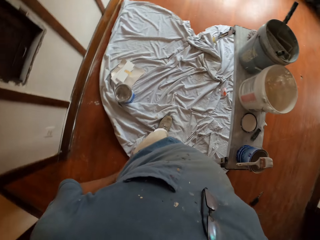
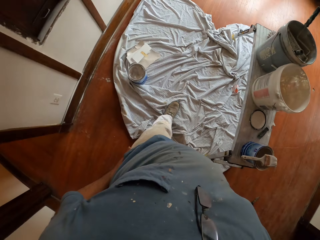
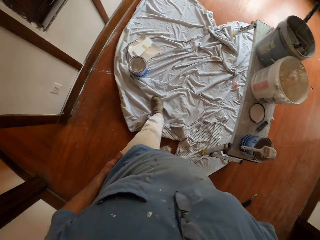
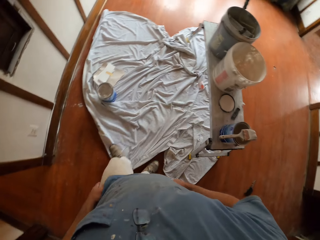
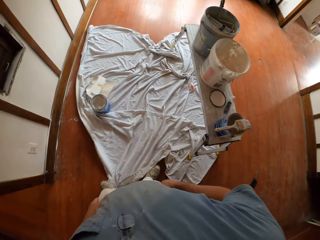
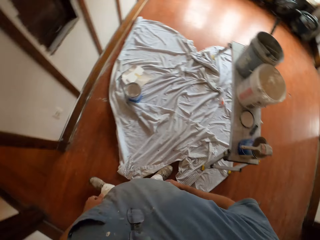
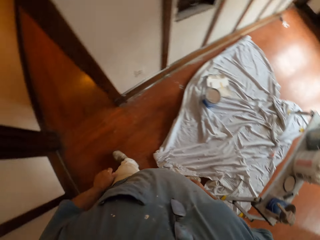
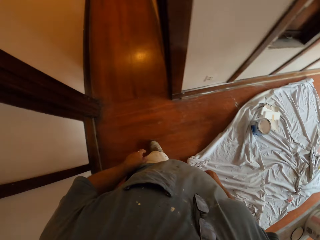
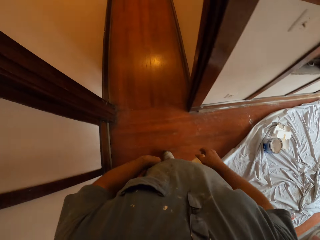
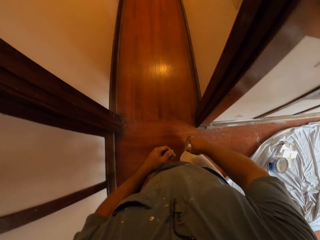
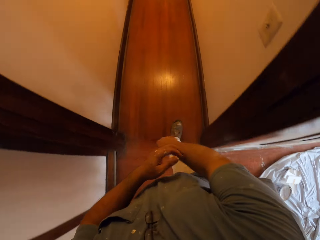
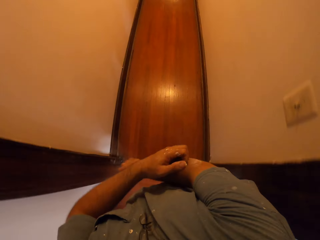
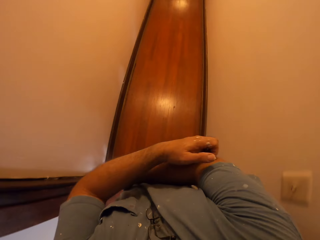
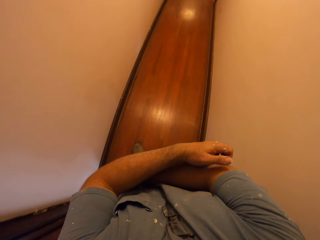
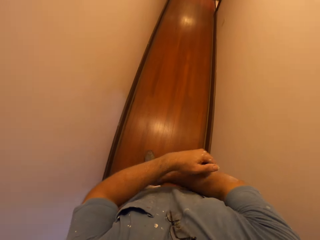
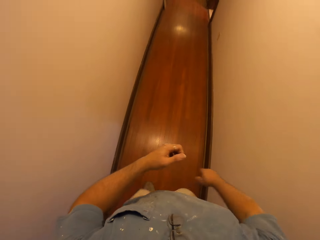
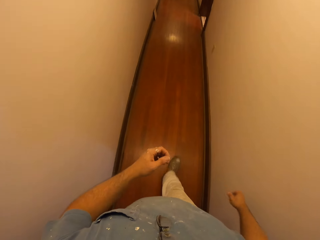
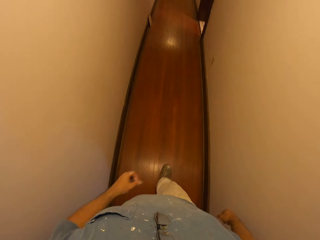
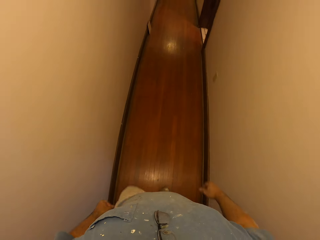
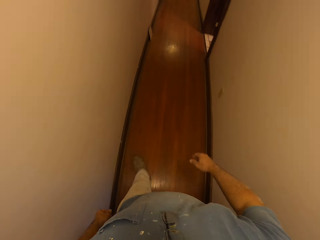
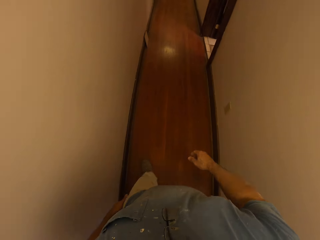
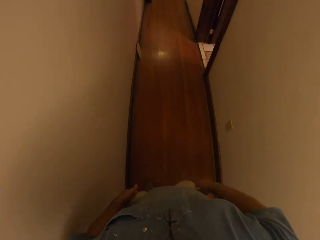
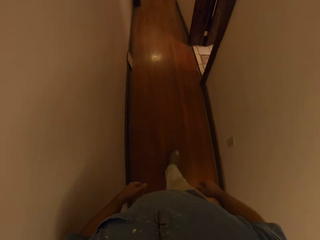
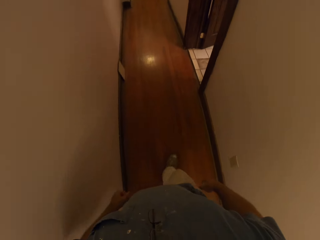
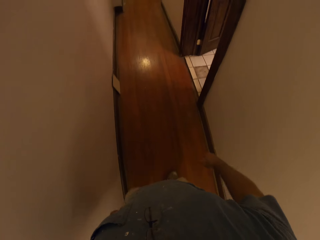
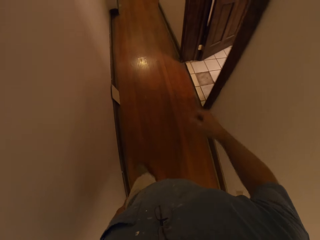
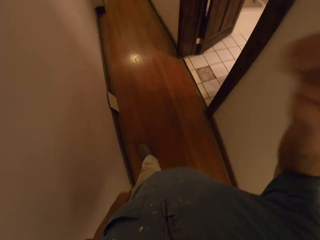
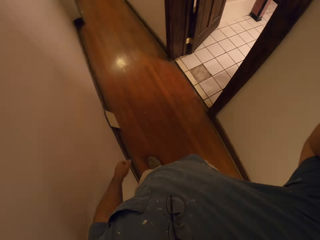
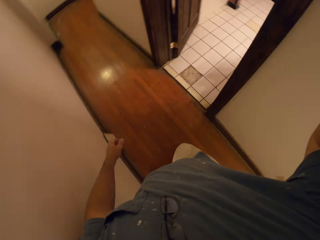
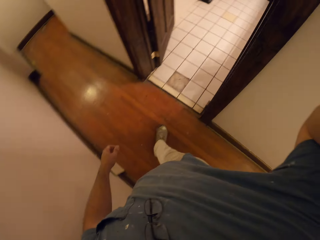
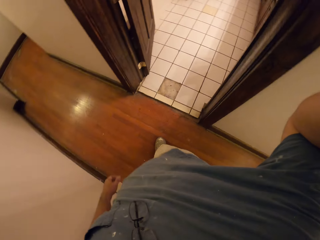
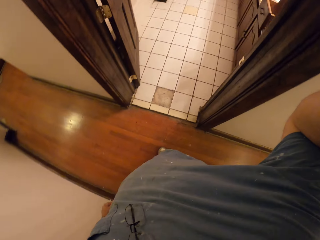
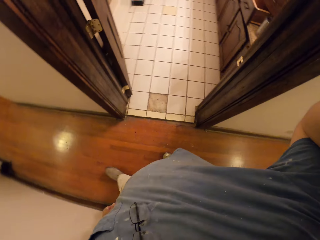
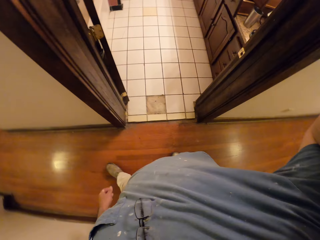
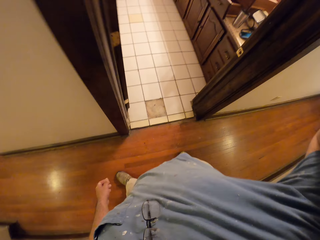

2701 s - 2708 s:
The camera wearer walks through a narrow passage in the house. He scratches his elbow. He touches his arm. He touches his face. He raises his hand up.
